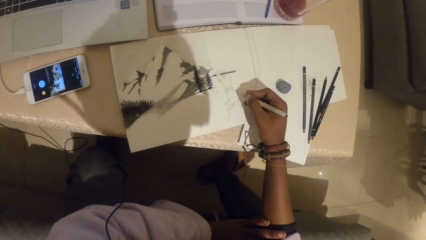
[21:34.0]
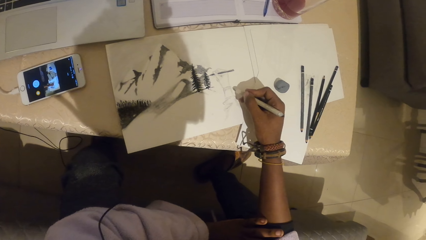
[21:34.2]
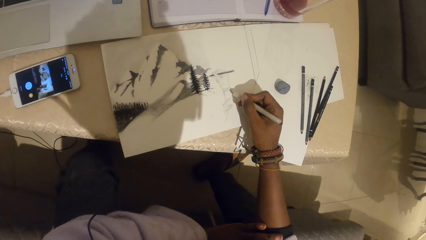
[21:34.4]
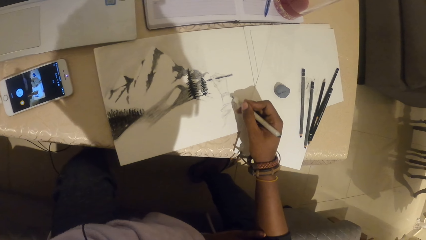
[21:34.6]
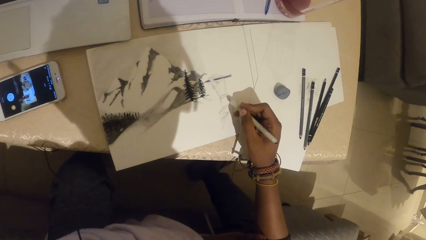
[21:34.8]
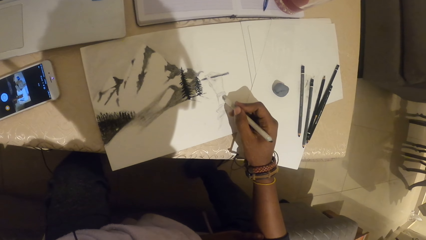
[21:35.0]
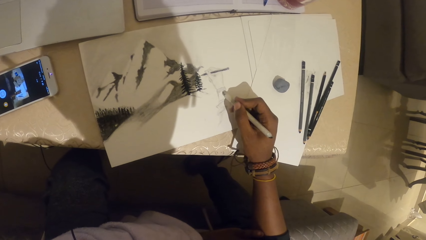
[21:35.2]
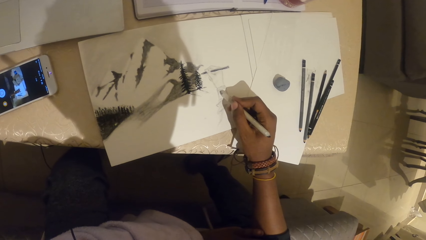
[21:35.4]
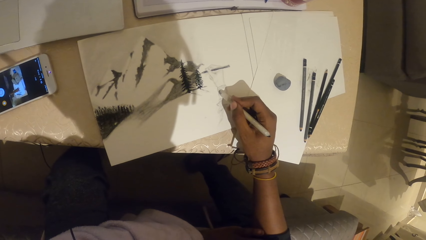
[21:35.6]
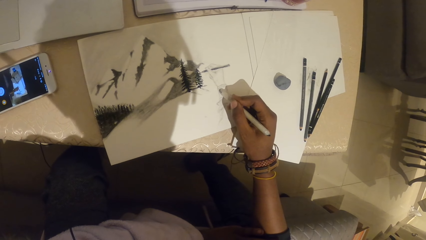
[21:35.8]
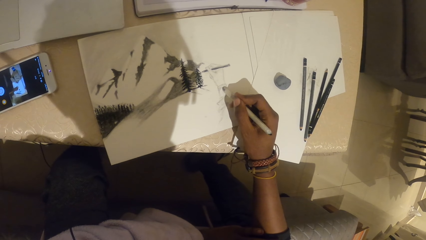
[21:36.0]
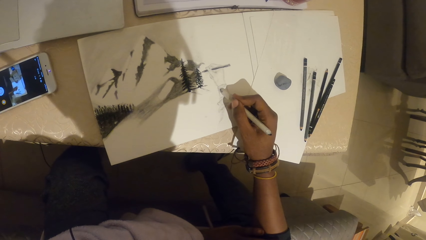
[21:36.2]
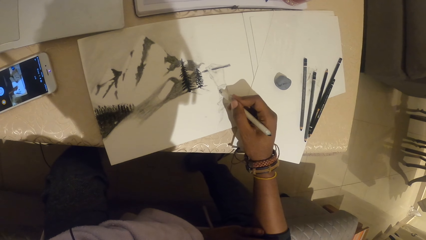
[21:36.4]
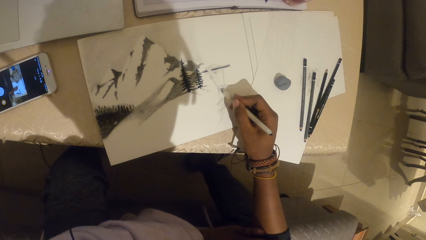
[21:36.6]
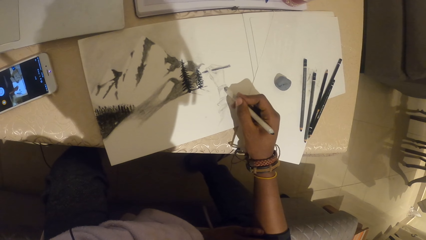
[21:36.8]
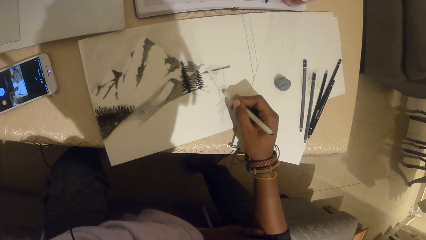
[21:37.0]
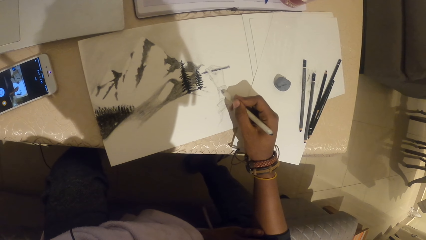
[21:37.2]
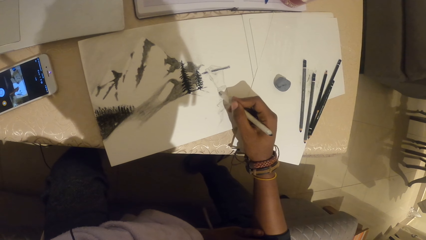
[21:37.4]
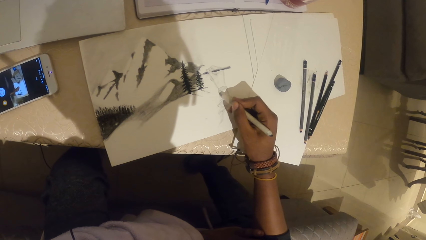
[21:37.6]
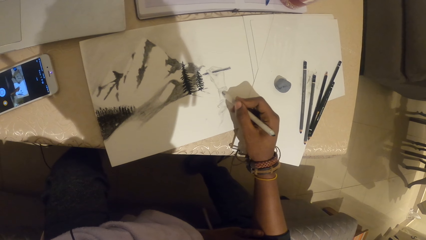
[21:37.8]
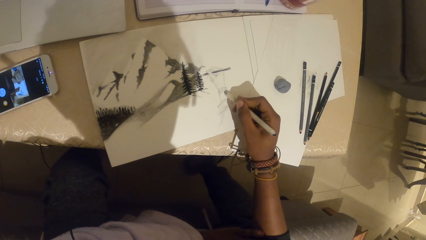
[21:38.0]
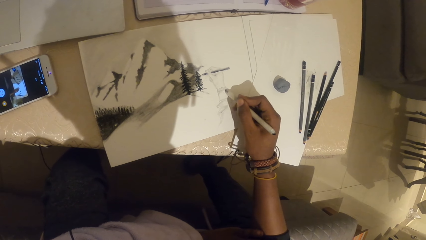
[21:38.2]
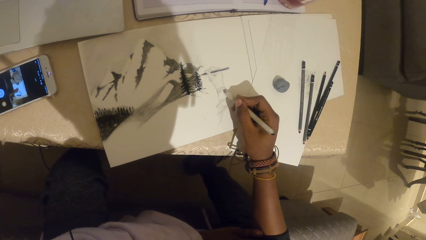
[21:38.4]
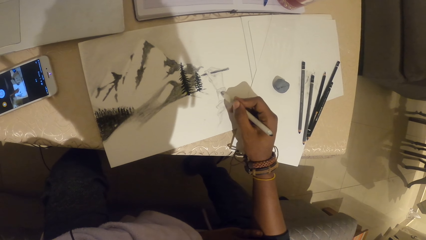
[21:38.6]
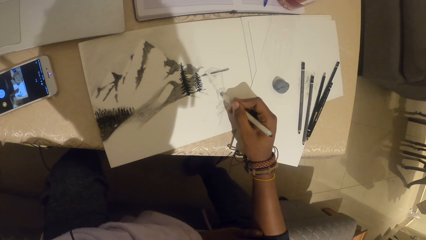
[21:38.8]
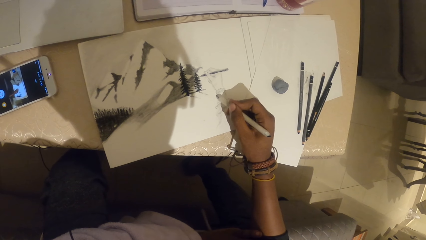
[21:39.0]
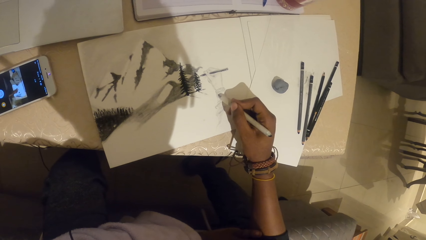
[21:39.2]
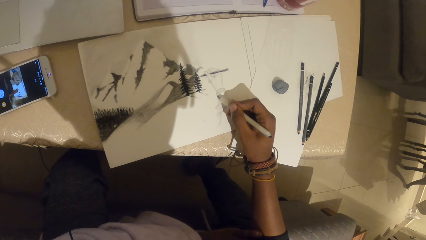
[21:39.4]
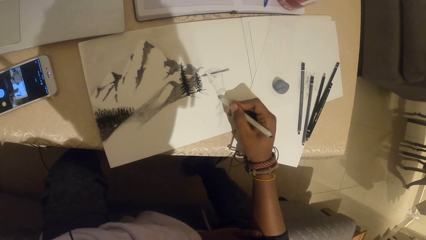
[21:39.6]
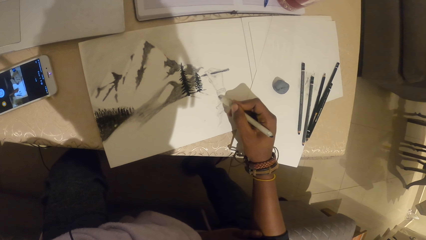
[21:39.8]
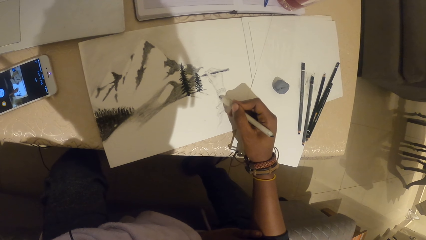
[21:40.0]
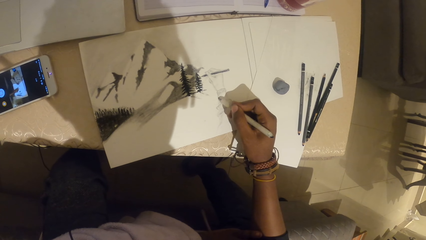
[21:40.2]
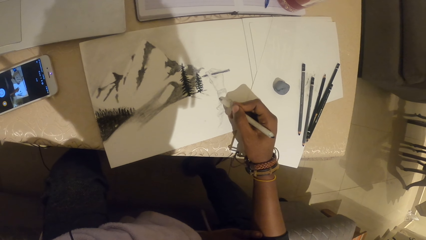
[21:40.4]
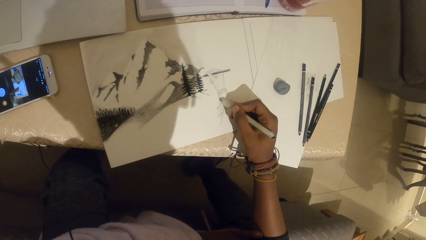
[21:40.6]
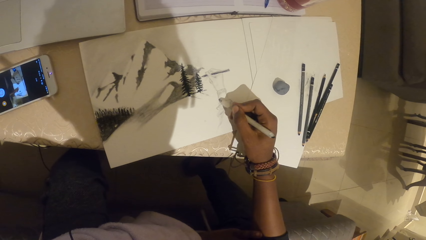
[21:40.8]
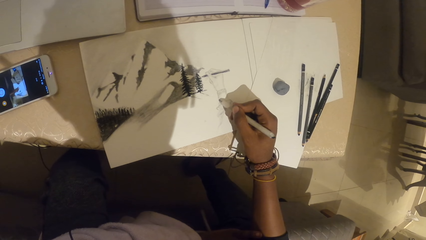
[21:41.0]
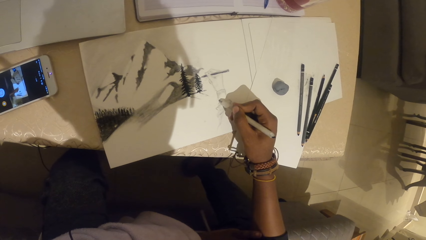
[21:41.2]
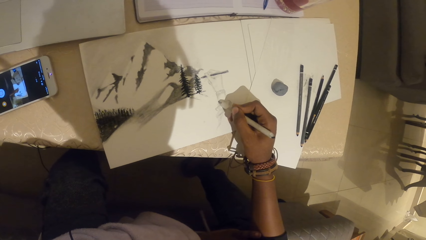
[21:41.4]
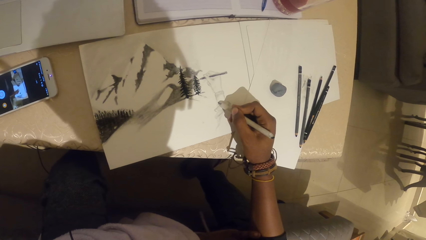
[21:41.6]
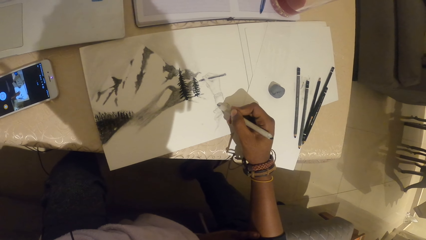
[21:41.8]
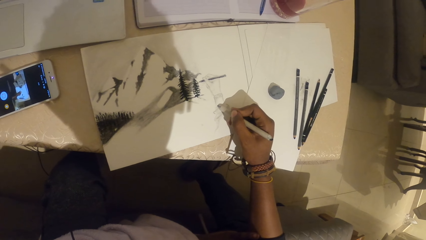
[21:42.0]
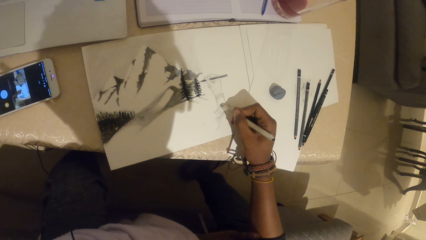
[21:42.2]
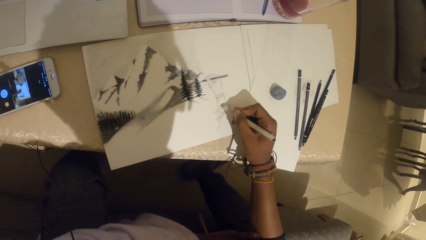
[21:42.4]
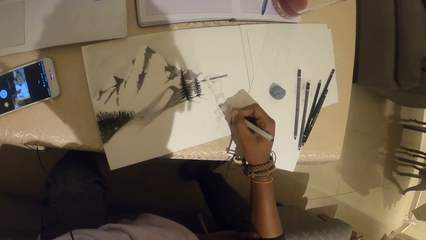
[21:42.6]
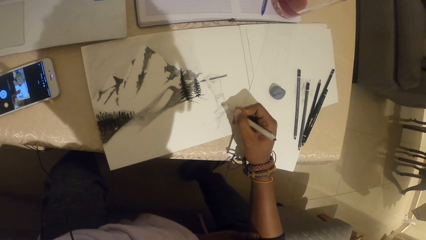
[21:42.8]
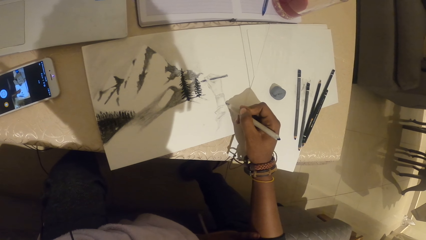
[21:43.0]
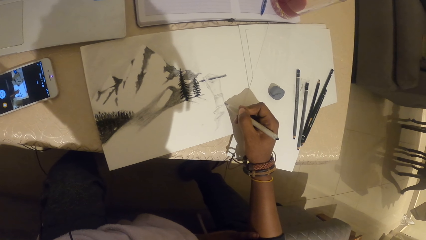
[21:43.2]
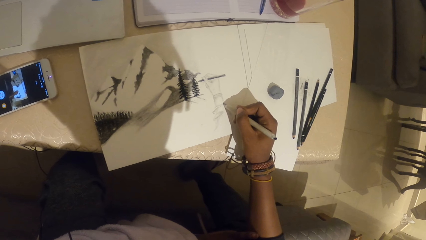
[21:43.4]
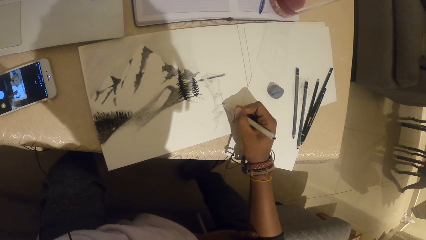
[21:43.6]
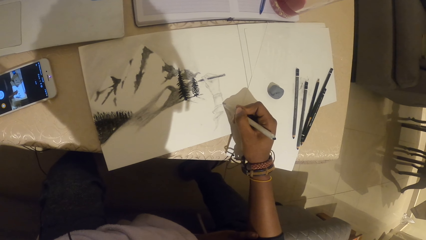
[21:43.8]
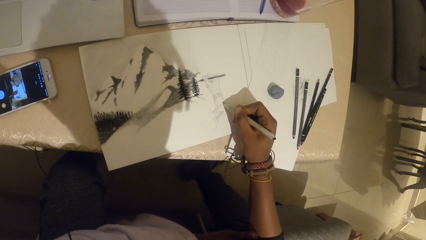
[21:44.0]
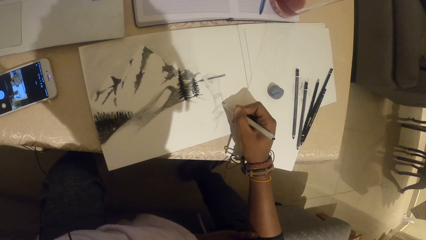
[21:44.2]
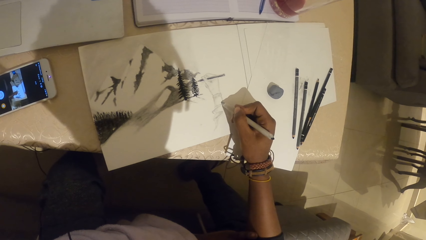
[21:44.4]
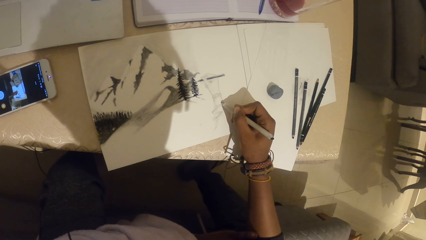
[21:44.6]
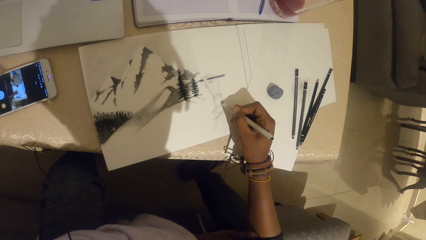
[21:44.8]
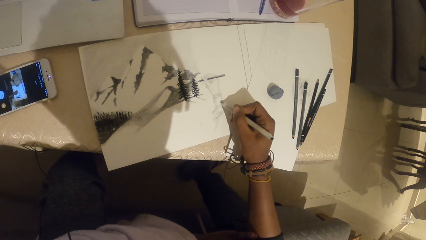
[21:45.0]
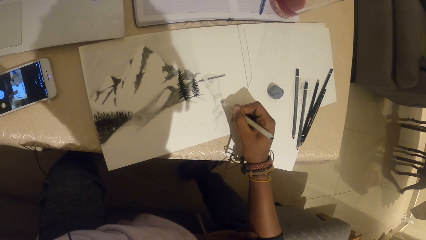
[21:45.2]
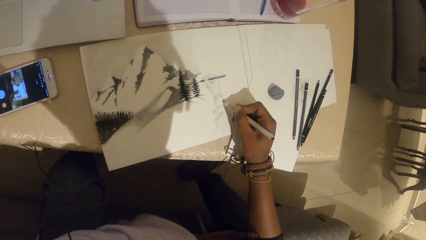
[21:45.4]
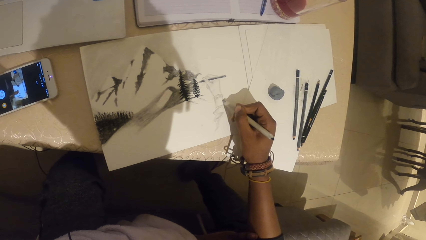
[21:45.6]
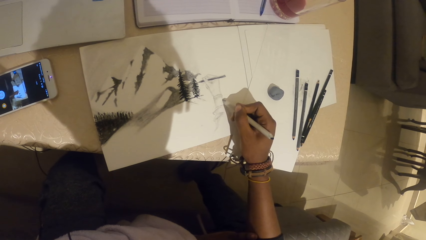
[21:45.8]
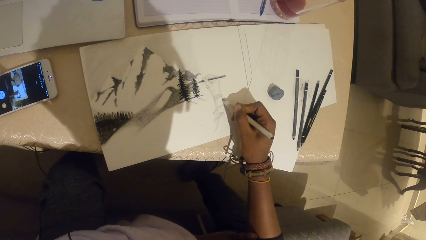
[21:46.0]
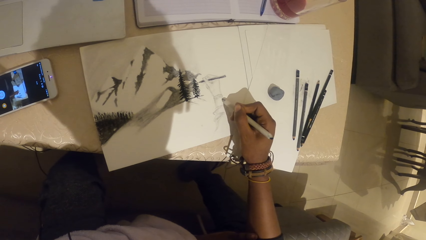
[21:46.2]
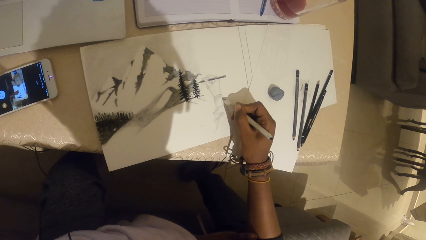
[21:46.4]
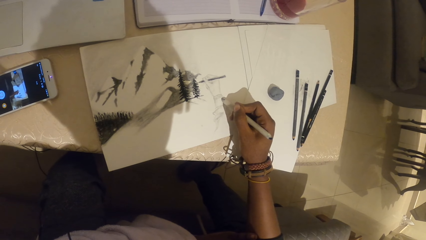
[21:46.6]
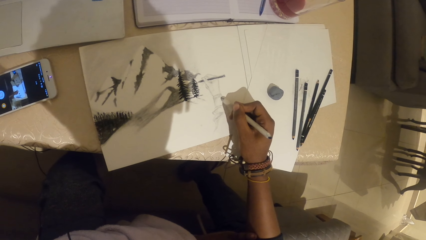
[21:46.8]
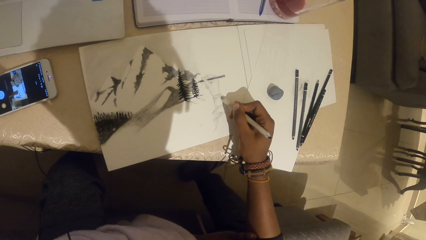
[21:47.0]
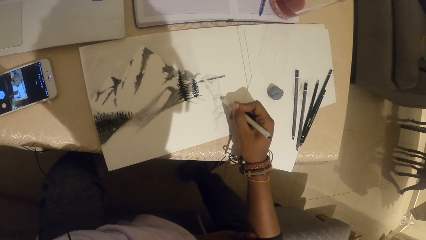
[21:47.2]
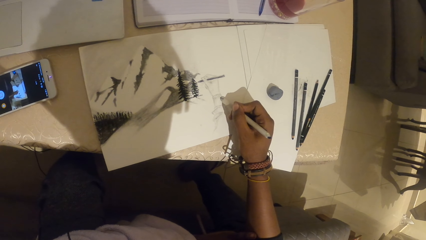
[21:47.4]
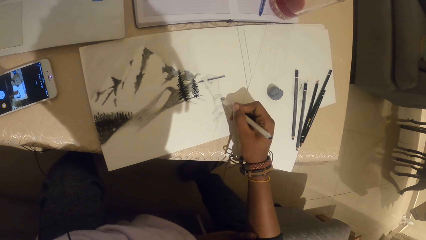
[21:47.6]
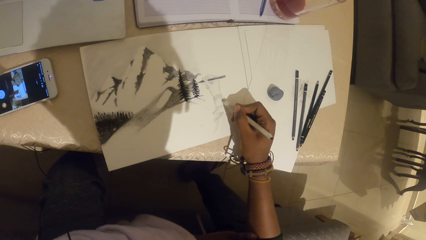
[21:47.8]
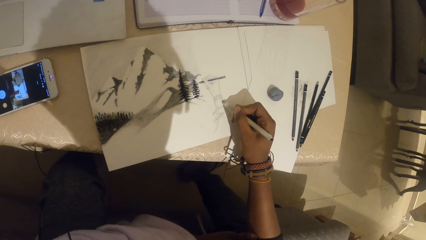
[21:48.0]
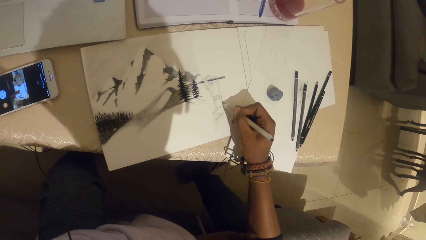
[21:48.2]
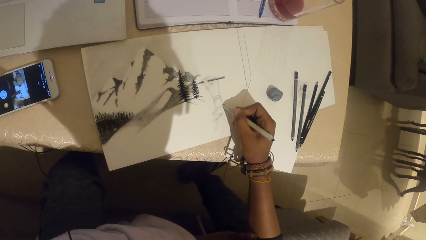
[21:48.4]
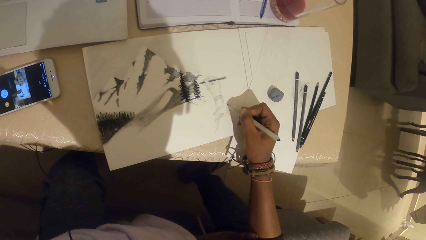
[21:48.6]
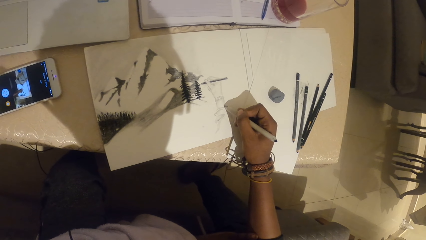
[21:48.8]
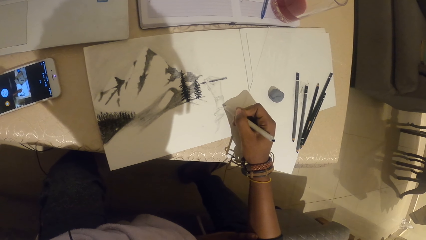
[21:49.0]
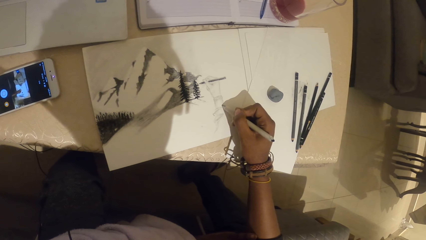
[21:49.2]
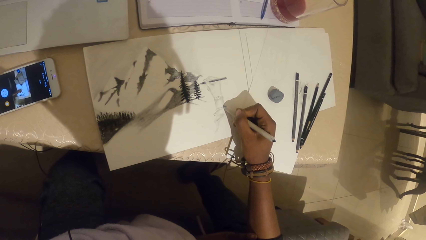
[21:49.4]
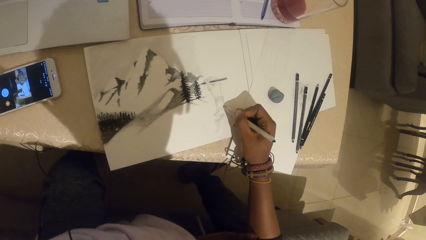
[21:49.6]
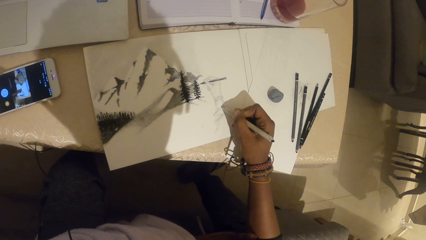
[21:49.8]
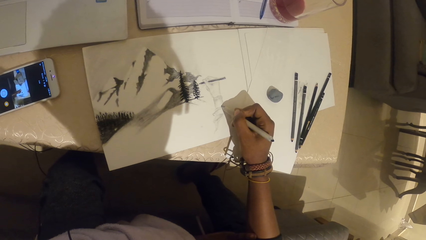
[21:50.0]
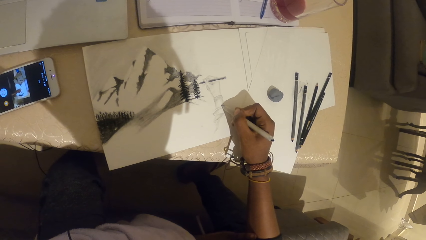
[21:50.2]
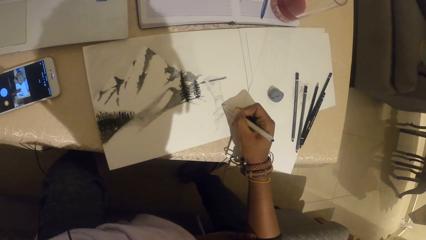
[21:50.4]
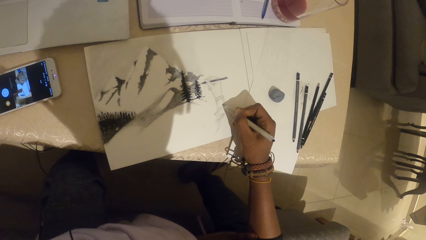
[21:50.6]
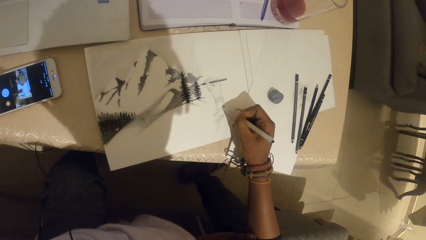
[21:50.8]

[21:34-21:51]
The camera wearer draws on the piece of paper with a pencil.
